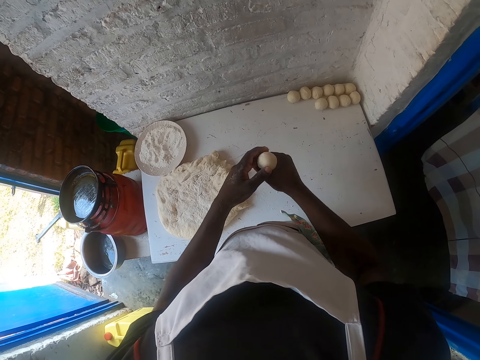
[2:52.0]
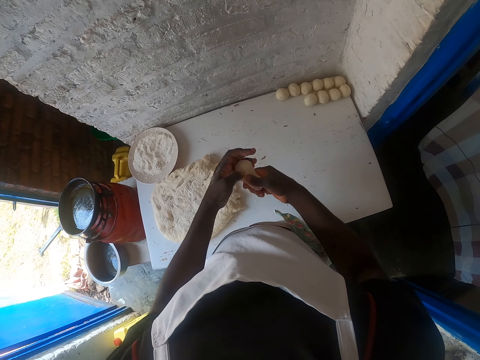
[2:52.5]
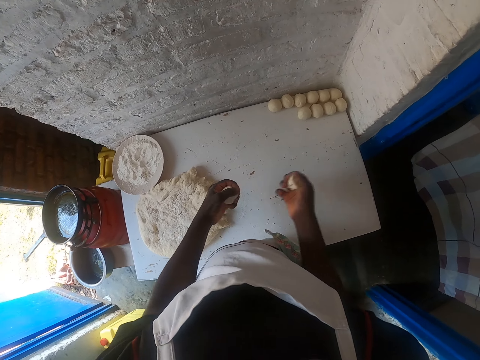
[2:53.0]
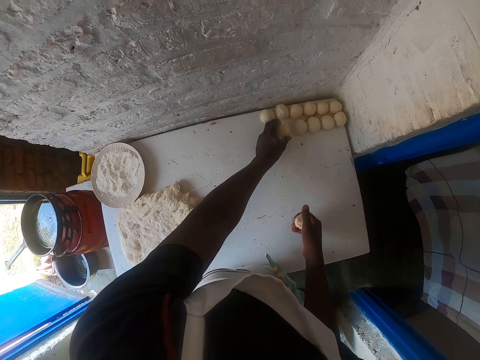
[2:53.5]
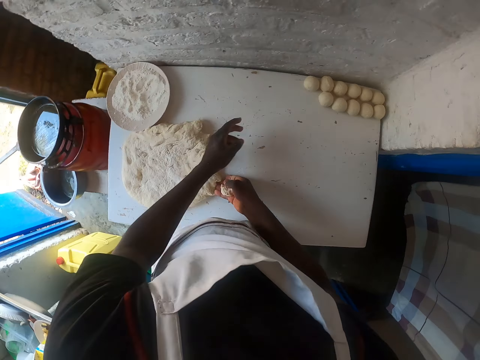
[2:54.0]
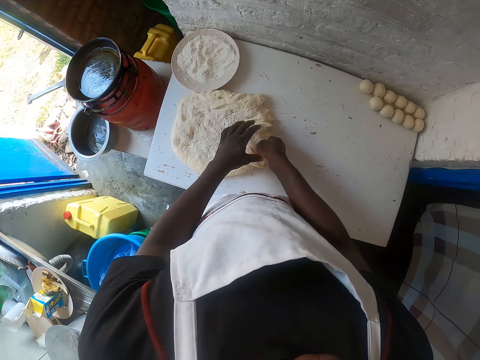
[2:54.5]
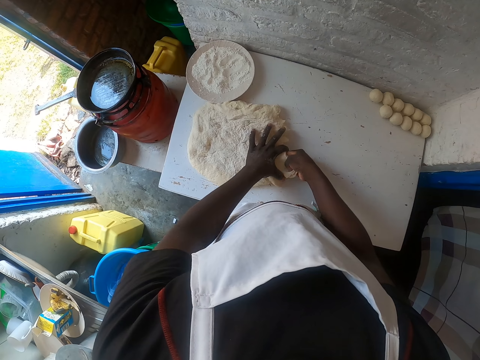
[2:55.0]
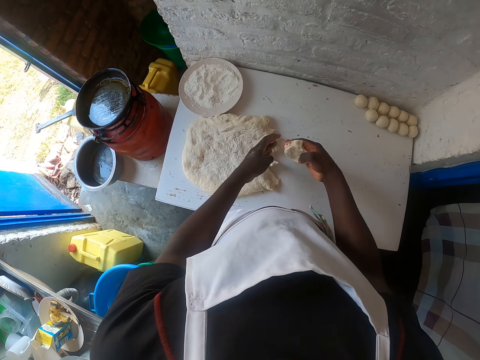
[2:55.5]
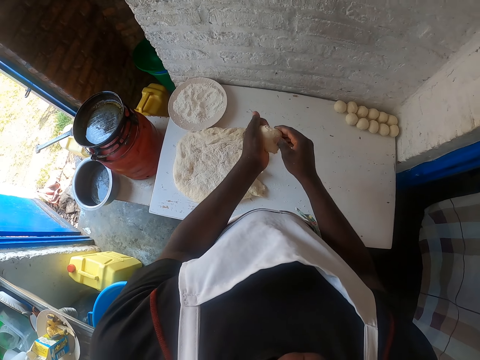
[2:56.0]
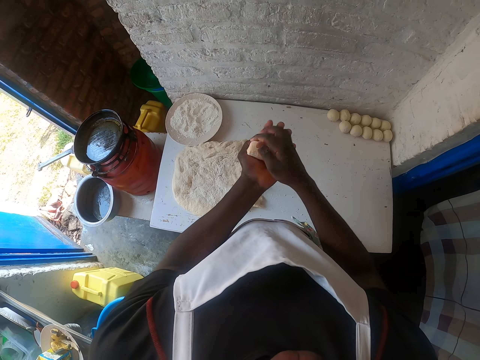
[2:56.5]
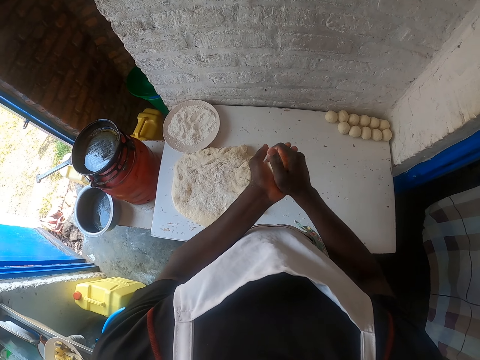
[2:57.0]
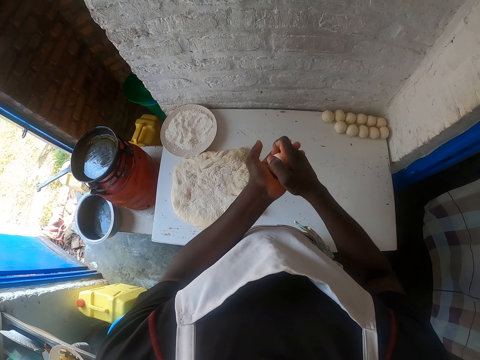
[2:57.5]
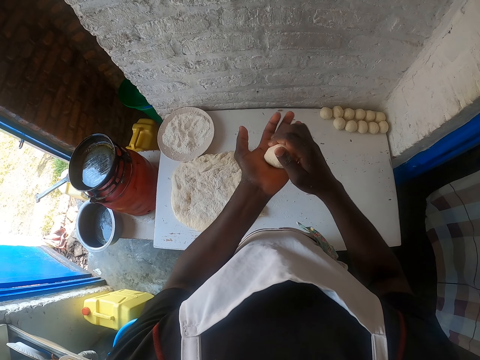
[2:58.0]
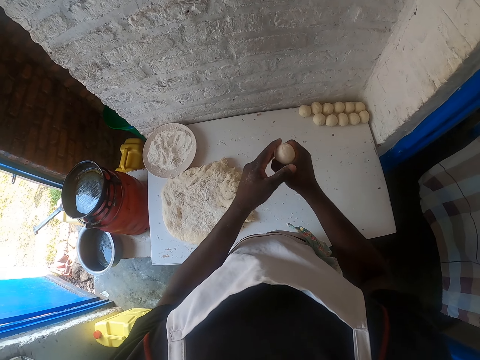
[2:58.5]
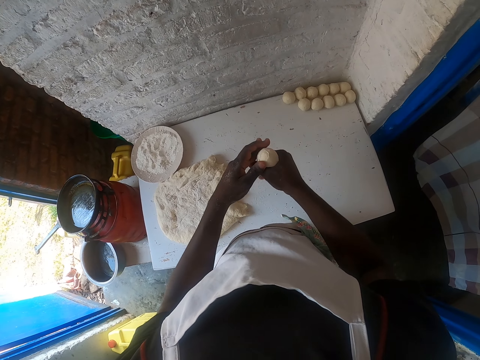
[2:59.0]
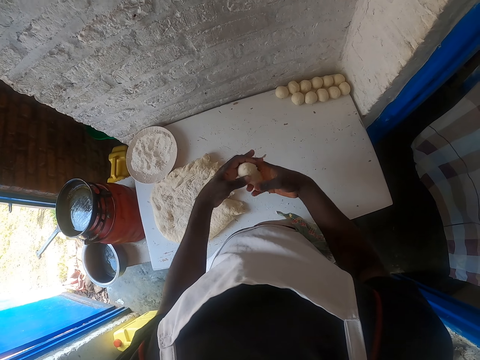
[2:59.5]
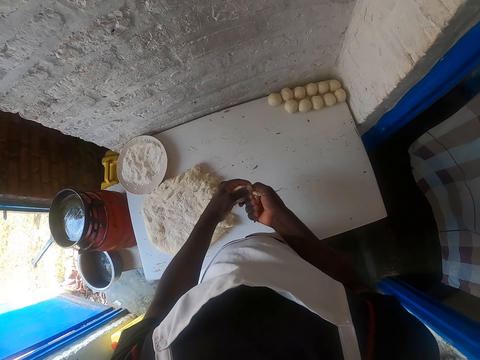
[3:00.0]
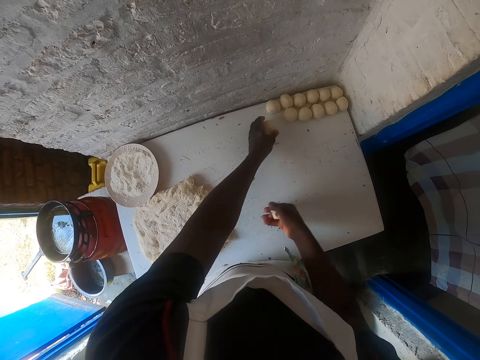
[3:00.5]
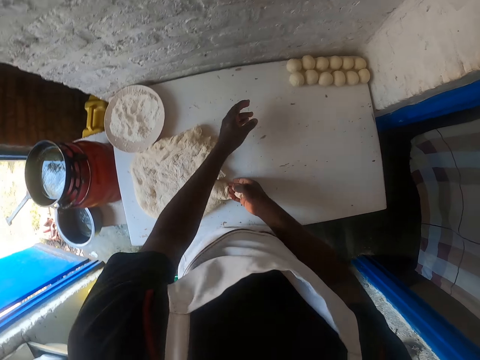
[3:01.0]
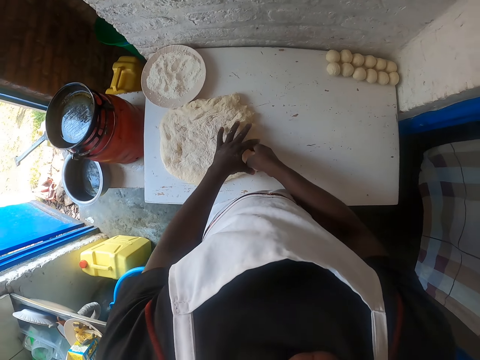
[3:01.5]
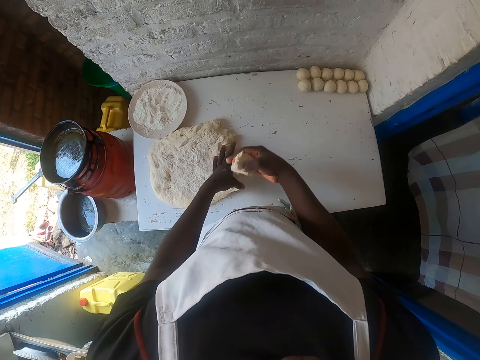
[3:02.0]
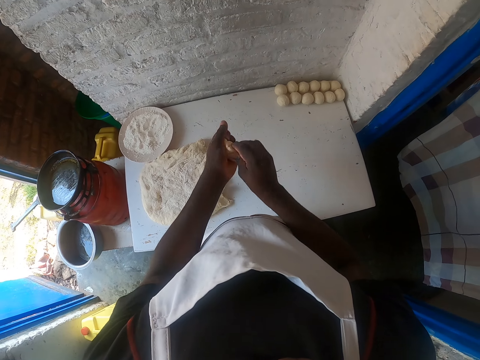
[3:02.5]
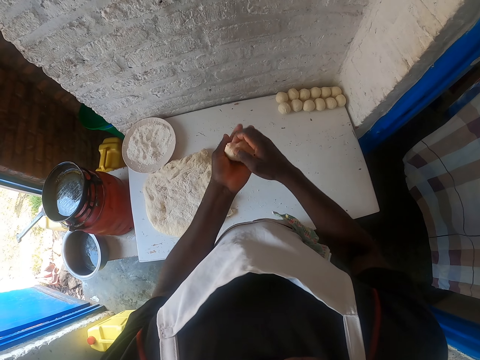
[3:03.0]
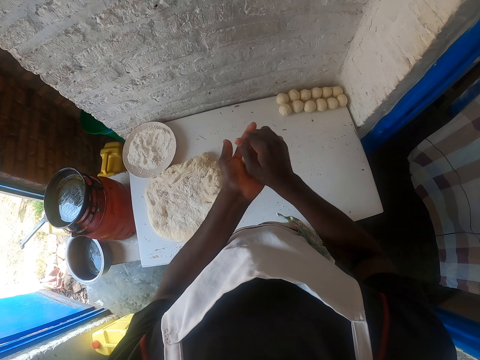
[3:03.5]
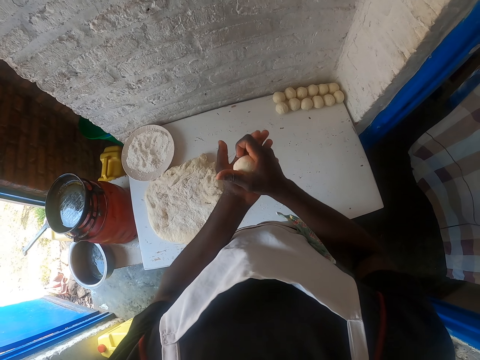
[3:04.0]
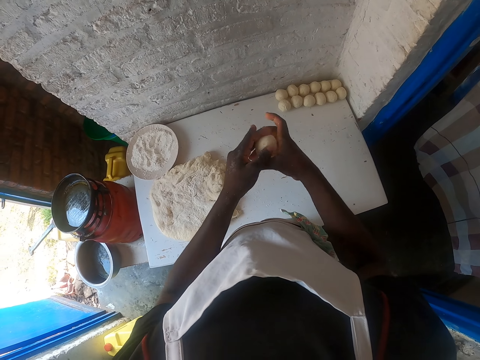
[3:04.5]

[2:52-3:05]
The camera wearer makes a ball of dough. They cut the dough from the hand. They put the ball of dough on the table. They cut the dough with both hands. They roll the dough with both hands. They make a ball of dough. They cut the dough from the hand. They put the ball of dough on the table. They cut the dough with both hands. They roll the dough with both hands.

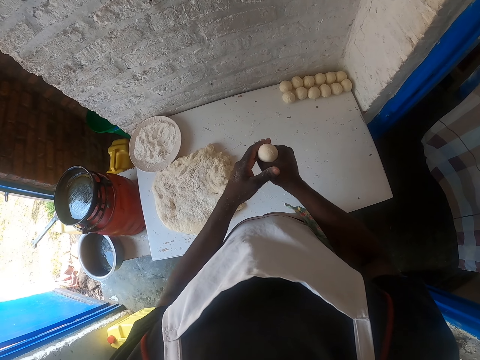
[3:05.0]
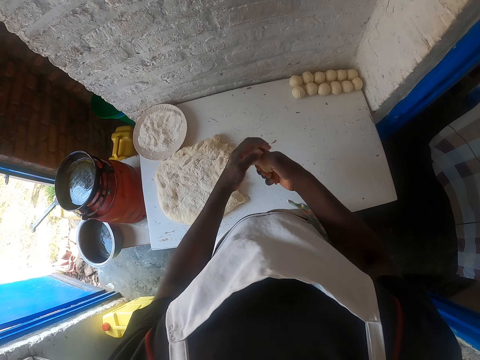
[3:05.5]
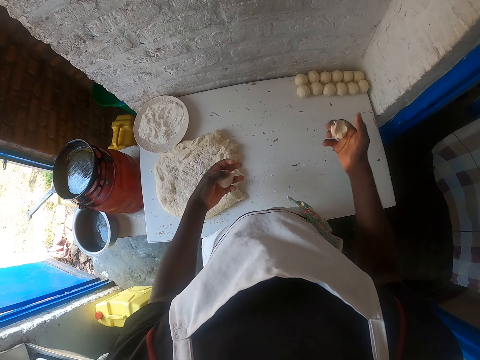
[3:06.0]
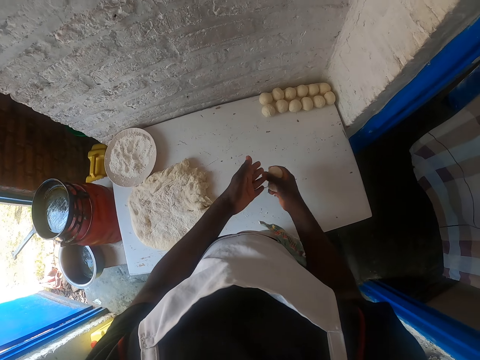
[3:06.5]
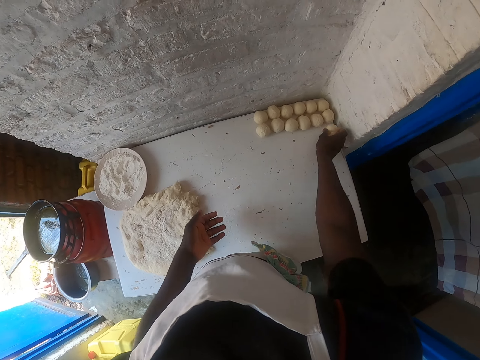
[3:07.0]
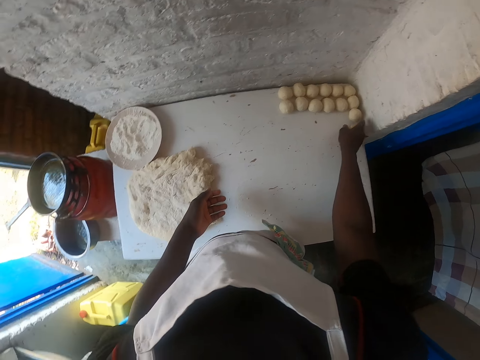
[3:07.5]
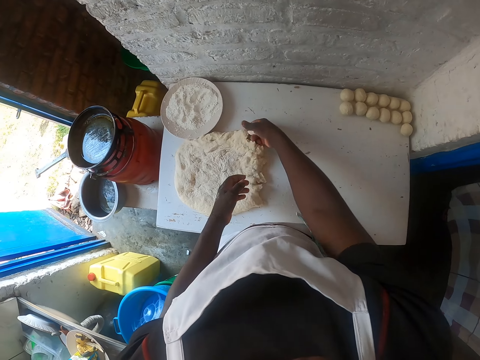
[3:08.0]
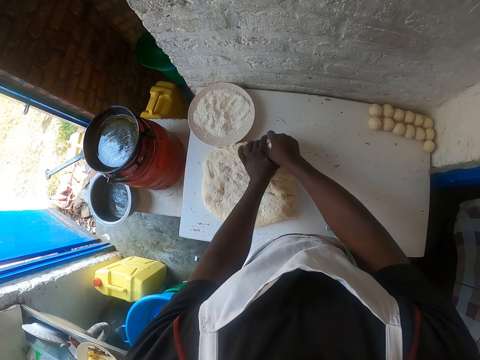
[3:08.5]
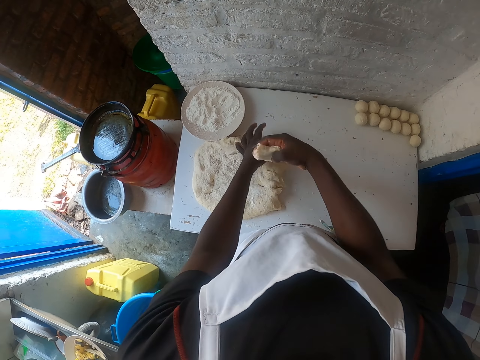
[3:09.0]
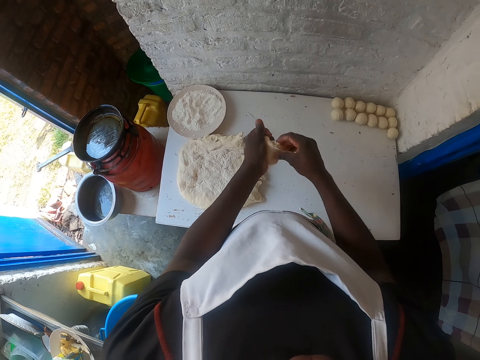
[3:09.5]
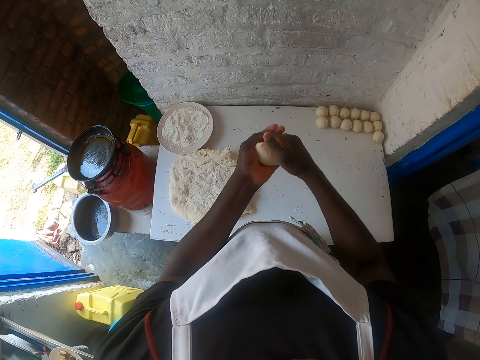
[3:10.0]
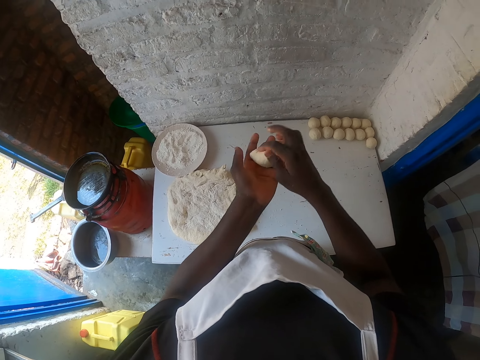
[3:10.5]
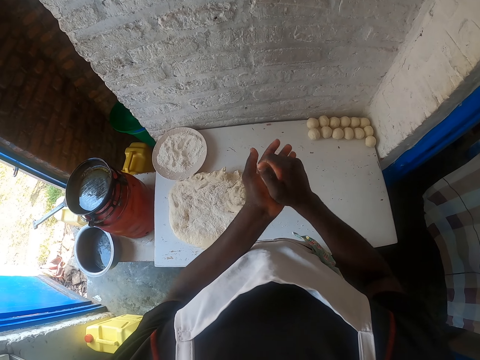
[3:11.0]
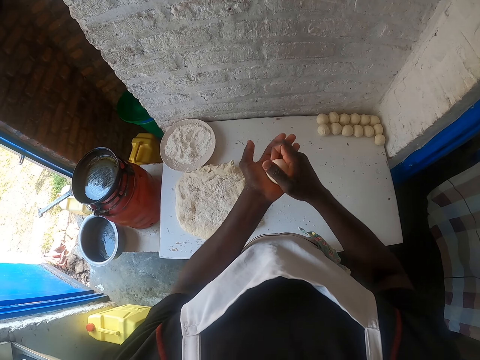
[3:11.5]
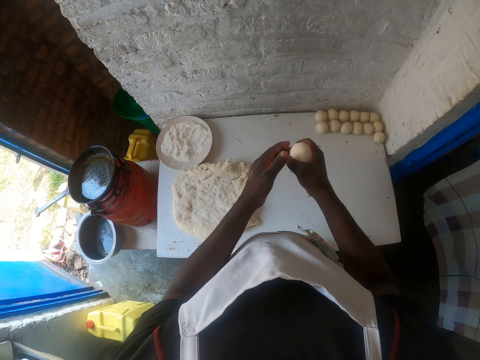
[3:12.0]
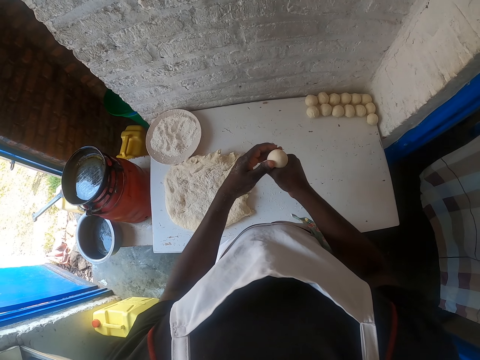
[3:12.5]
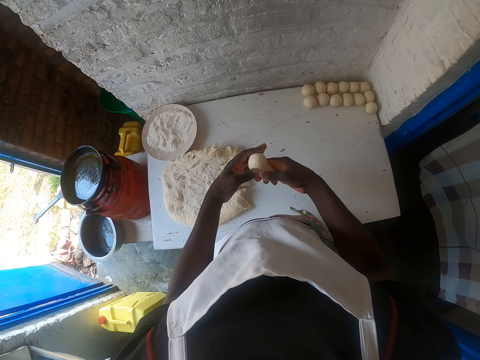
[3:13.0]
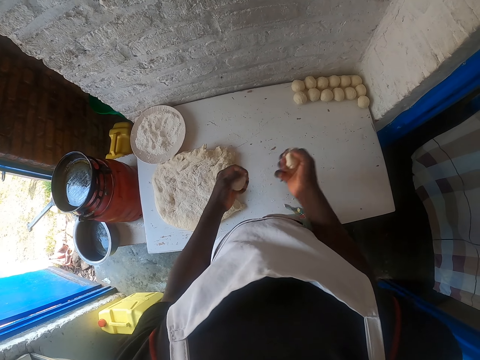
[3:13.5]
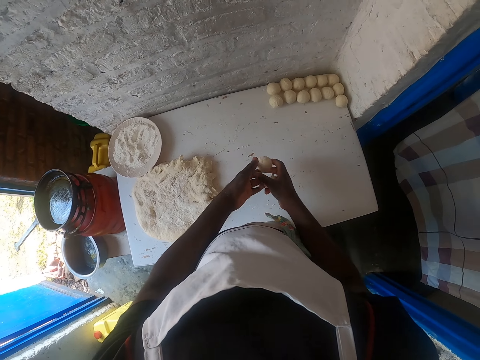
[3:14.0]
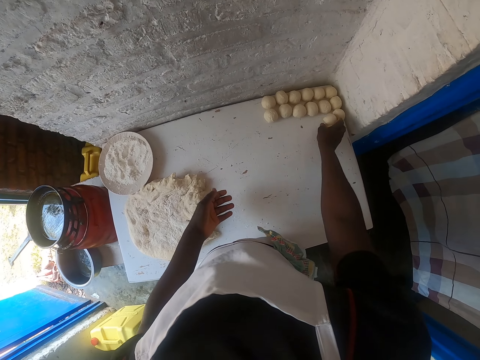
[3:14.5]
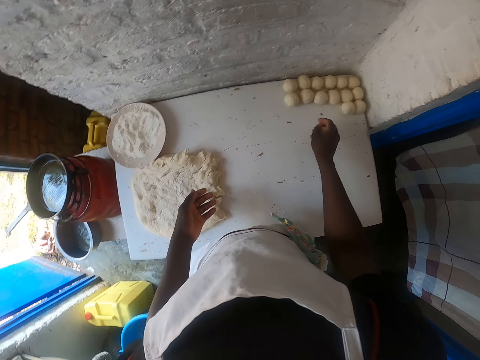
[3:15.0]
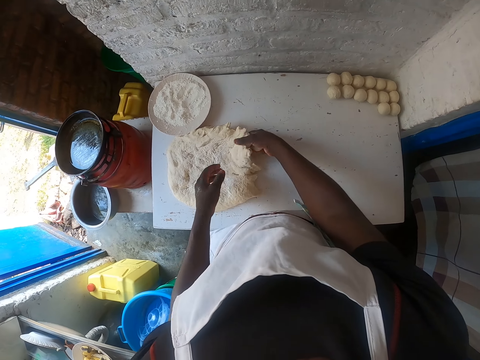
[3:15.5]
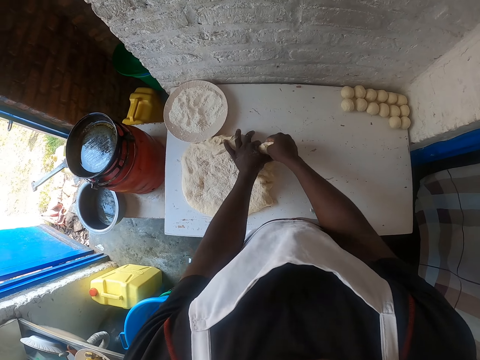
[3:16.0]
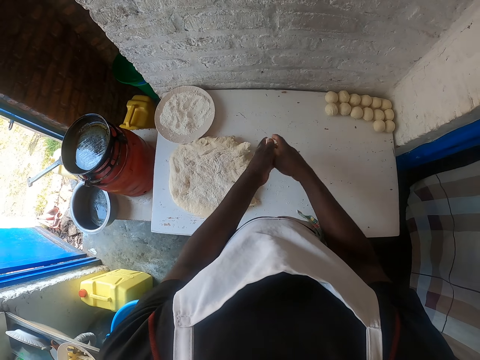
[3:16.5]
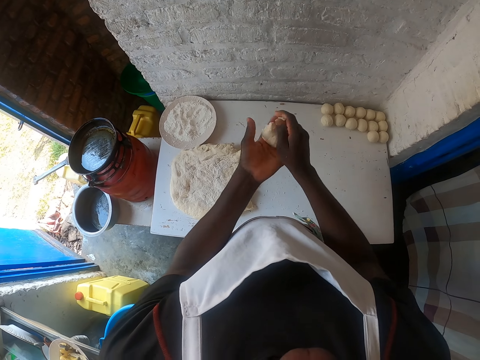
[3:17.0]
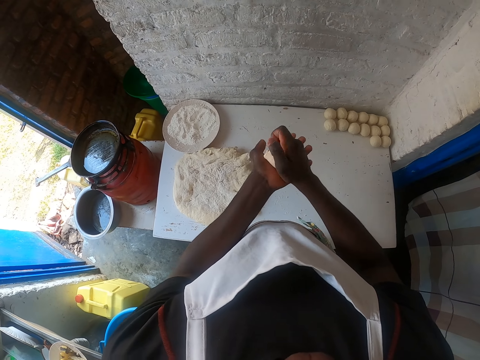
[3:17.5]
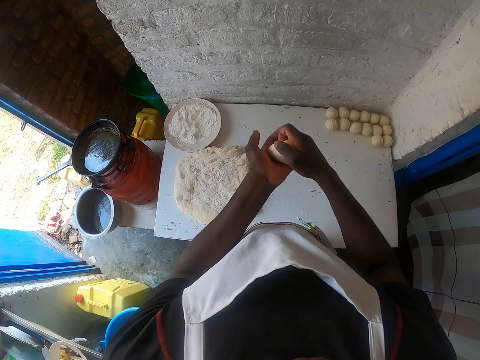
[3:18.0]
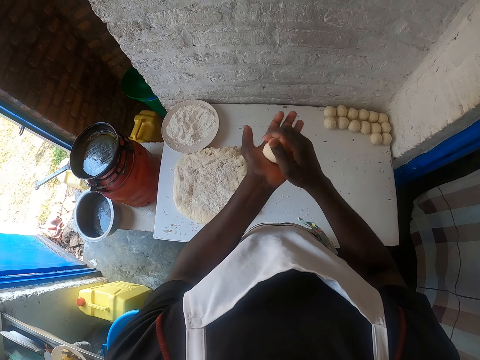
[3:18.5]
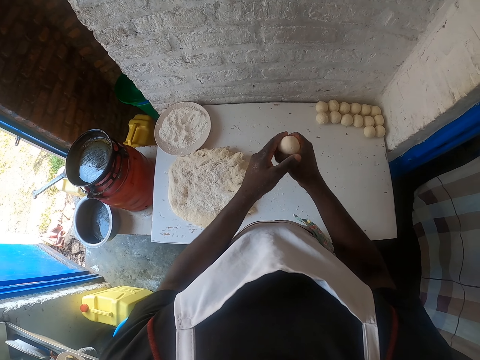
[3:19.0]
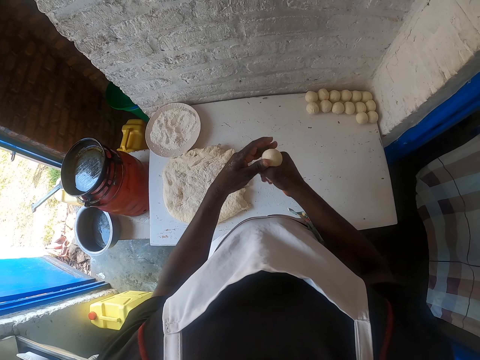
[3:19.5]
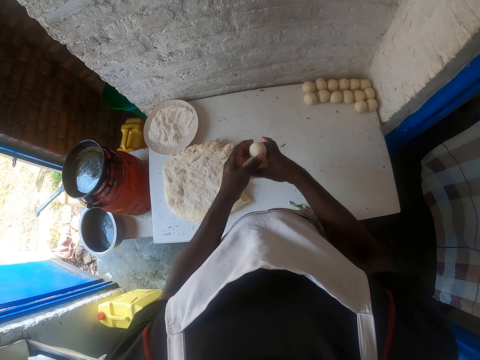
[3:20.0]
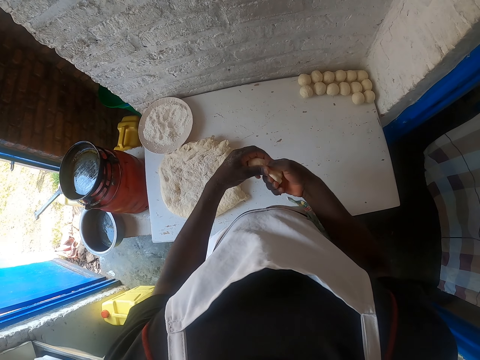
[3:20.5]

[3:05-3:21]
The camera wearer cuts dough from the hand and makes a dough ball. He puts the dough ball on the table. He cuts the dough with both hands. He rolls the dough on his hands with both hands. He cuts the dough from the hand and makes a dough ball. He puts the dough ball on the table. He cuts the dough with both hands. He rolls the dough on his hands with both hands. He cuts the dough from the hand and makes a dough ball.
